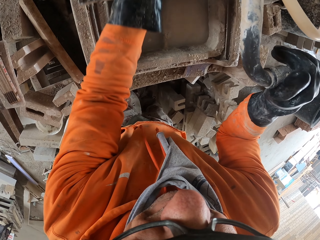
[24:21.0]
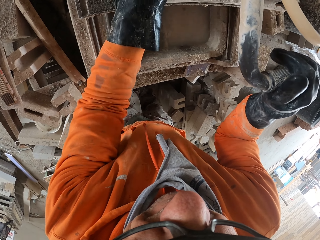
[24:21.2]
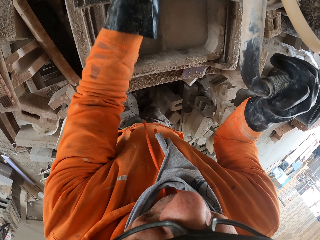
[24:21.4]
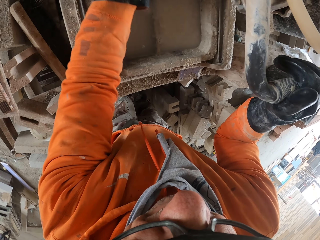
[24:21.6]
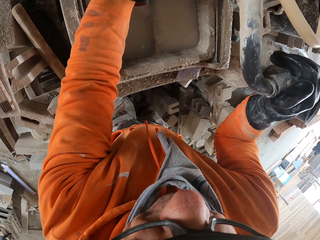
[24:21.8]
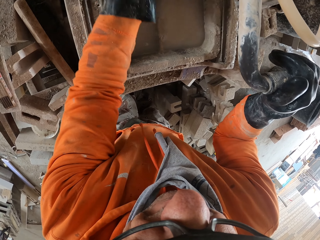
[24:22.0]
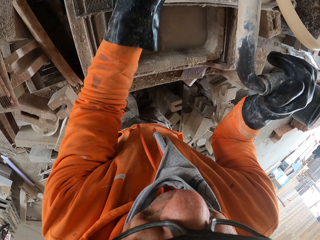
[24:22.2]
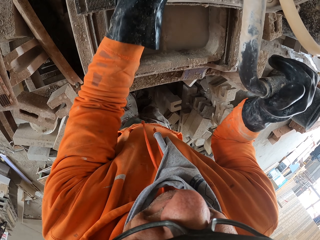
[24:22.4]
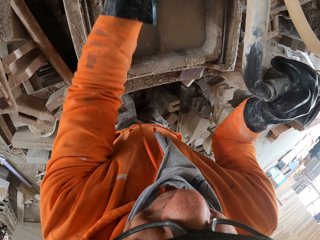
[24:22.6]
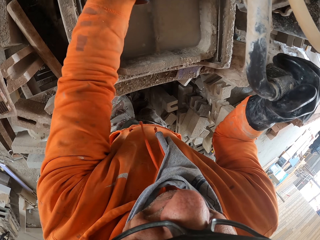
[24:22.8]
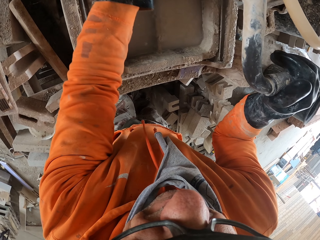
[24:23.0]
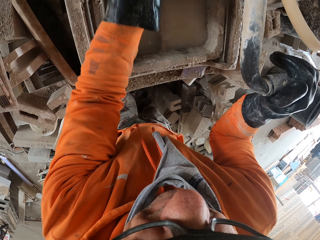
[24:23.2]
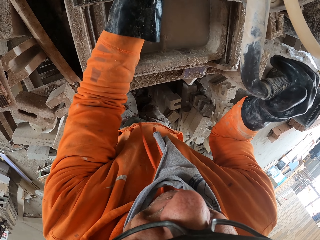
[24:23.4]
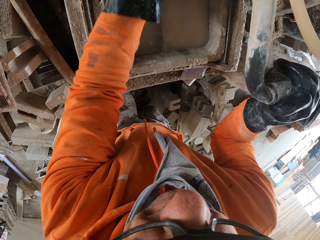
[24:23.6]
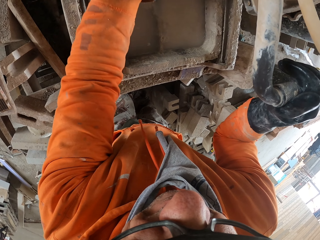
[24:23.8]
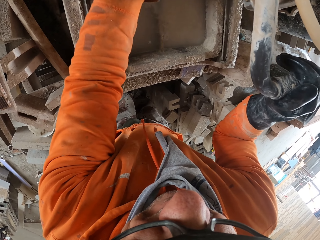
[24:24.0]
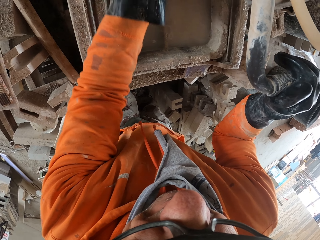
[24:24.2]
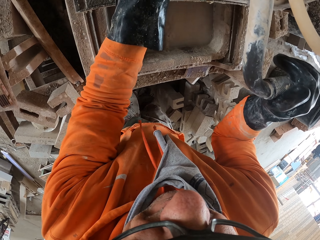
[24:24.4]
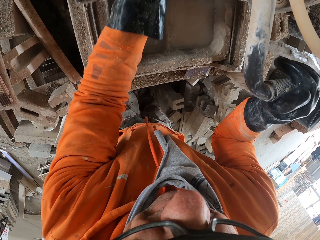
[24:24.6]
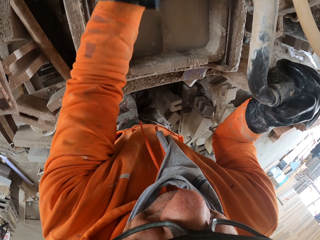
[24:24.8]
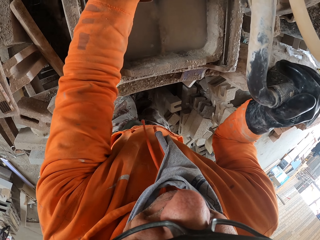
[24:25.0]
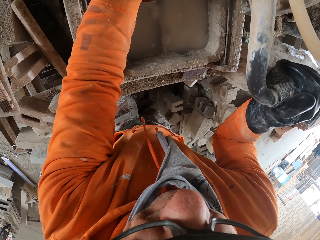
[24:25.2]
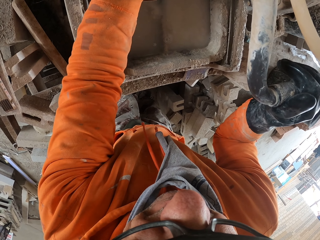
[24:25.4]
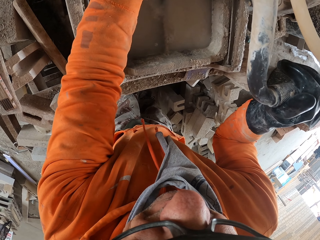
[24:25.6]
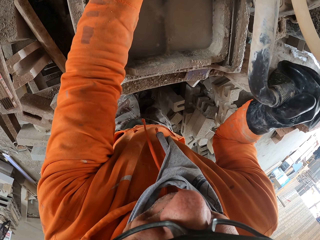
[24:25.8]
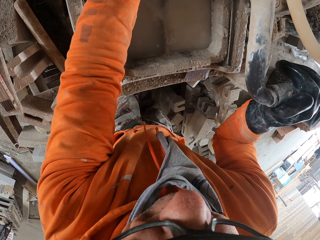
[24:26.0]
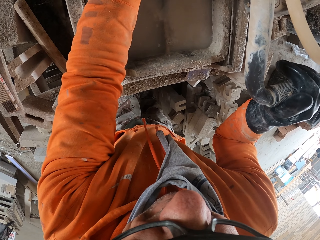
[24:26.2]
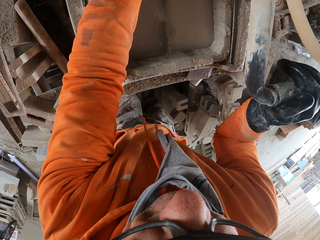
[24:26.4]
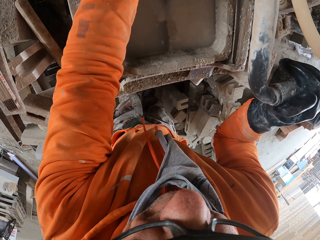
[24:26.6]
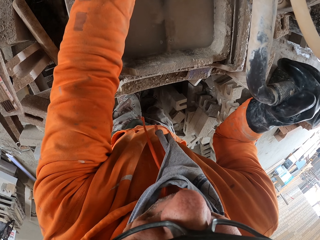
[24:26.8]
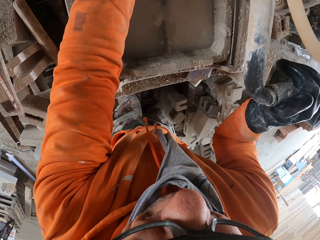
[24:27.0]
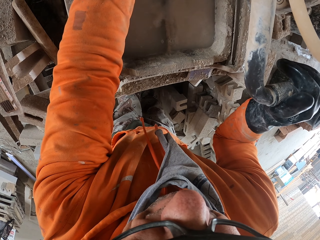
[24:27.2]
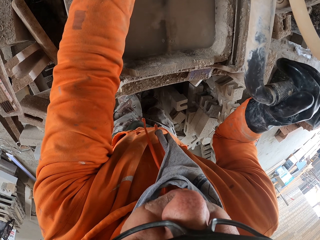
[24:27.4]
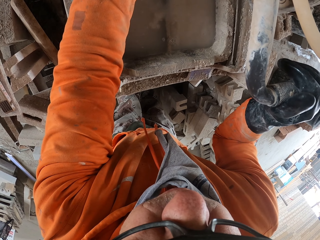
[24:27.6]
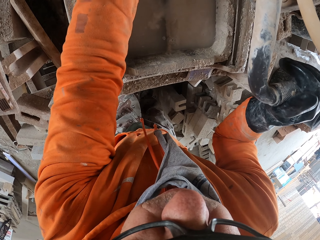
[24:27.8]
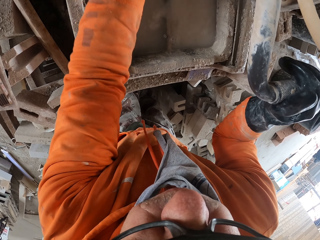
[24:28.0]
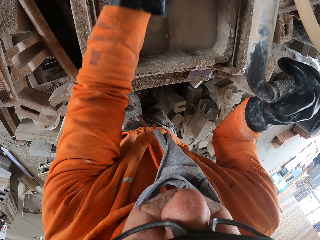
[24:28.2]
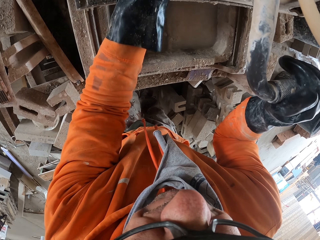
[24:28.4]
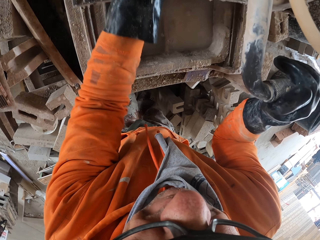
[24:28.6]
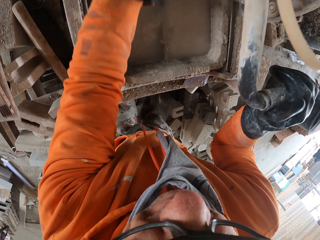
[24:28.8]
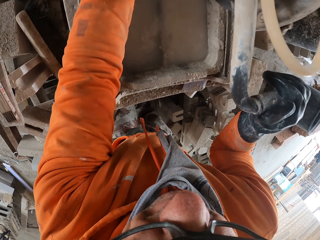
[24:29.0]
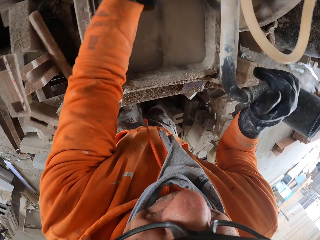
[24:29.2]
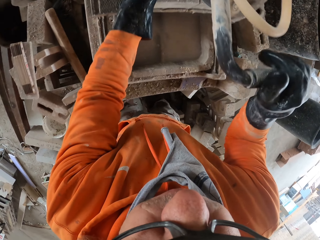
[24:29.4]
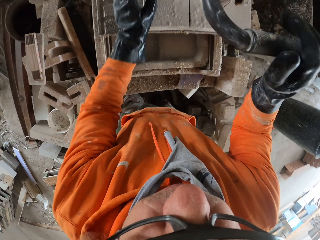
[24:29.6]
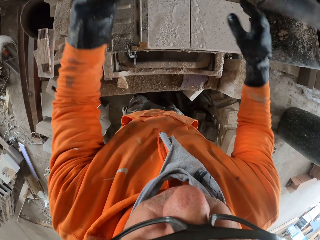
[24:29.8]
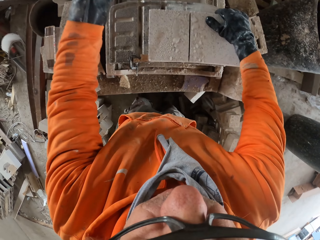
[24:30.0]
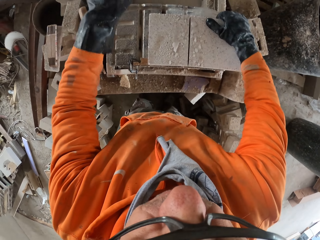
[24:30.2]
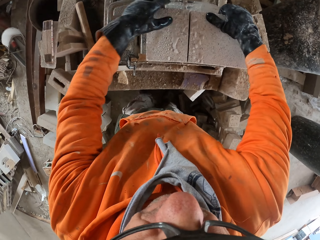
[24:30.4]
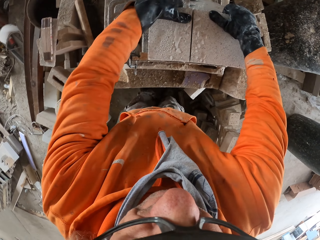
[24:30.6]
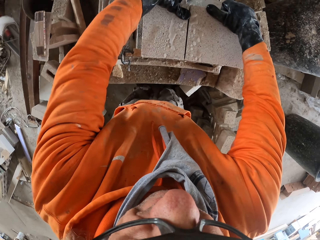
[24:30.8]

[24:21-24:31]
The camera wearer looks around a garage. They cut a block with a machine.

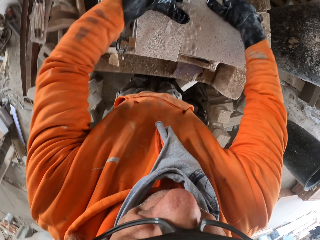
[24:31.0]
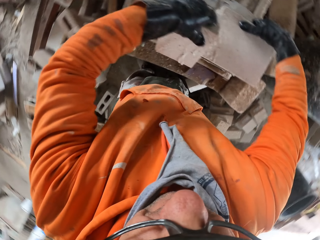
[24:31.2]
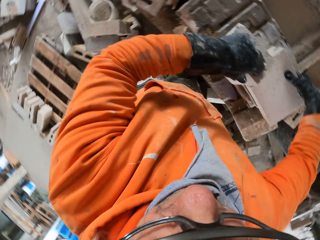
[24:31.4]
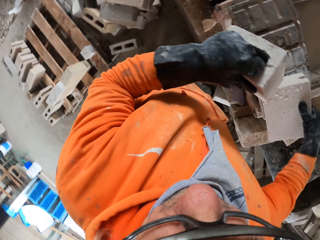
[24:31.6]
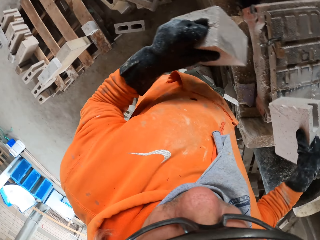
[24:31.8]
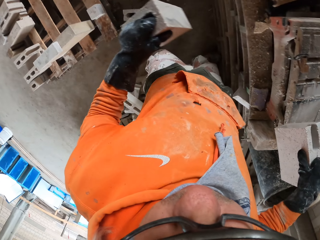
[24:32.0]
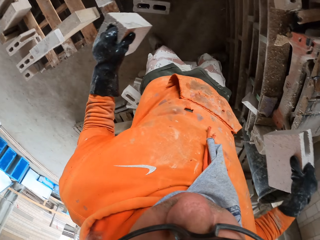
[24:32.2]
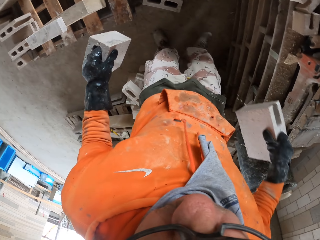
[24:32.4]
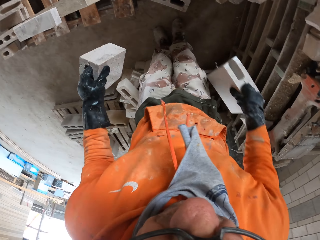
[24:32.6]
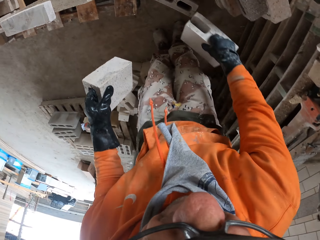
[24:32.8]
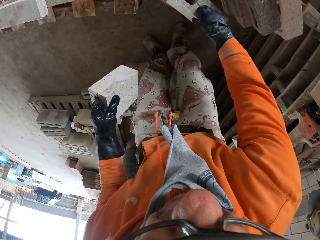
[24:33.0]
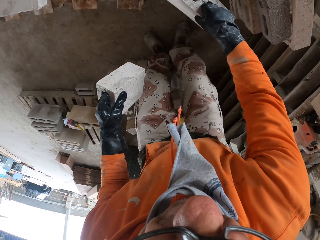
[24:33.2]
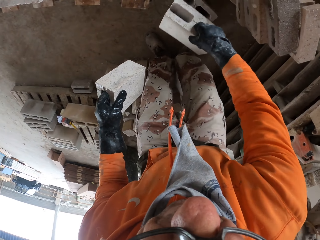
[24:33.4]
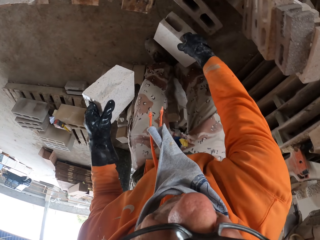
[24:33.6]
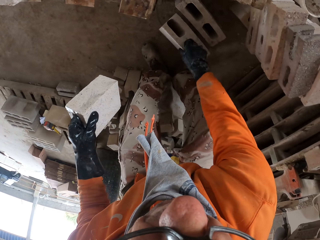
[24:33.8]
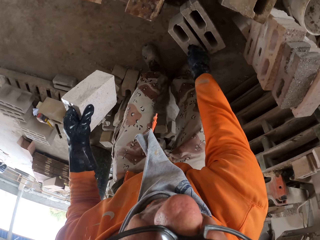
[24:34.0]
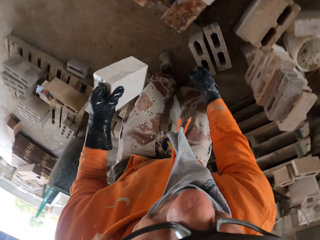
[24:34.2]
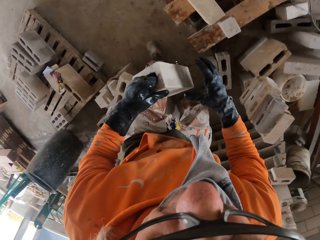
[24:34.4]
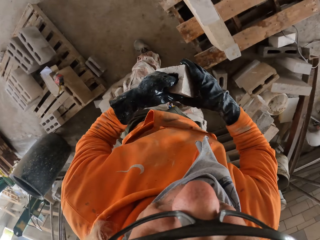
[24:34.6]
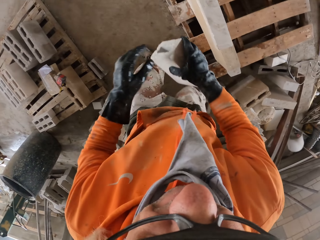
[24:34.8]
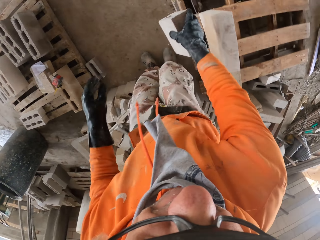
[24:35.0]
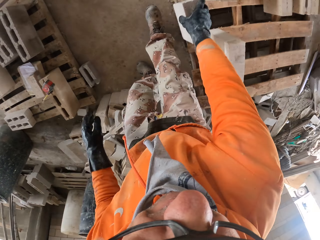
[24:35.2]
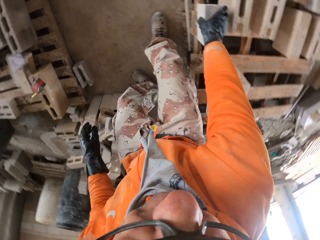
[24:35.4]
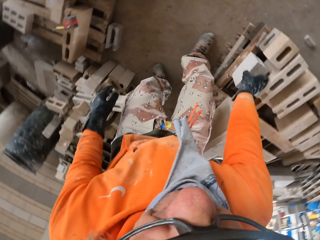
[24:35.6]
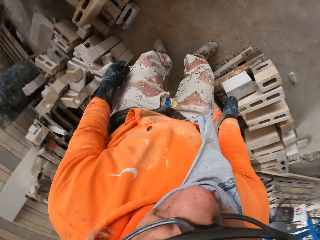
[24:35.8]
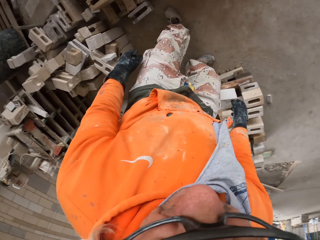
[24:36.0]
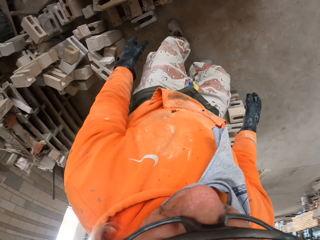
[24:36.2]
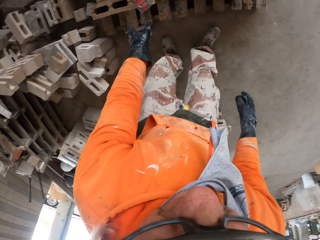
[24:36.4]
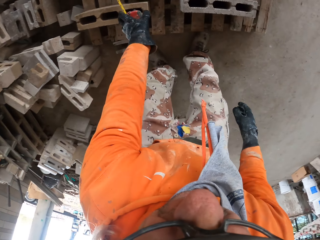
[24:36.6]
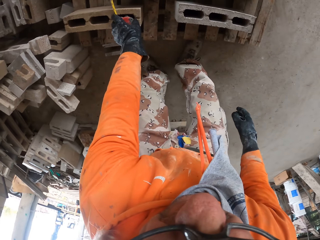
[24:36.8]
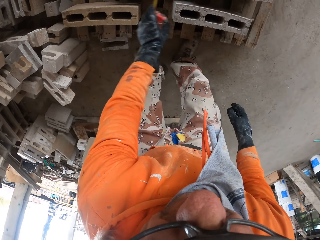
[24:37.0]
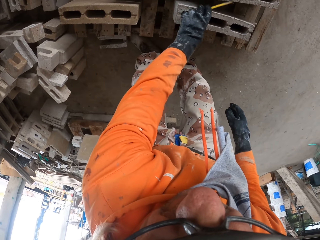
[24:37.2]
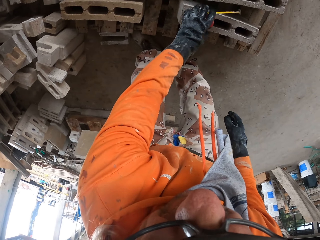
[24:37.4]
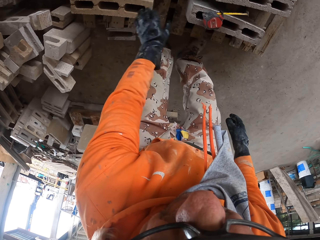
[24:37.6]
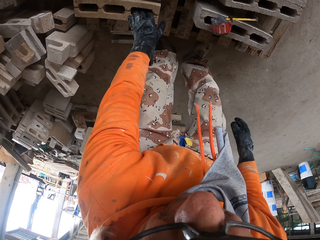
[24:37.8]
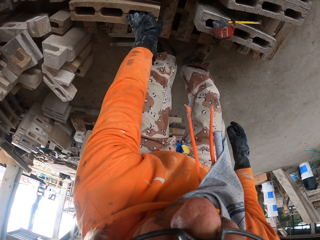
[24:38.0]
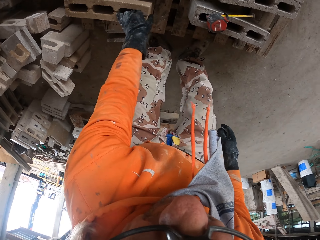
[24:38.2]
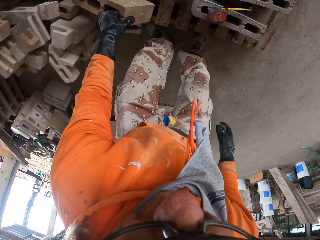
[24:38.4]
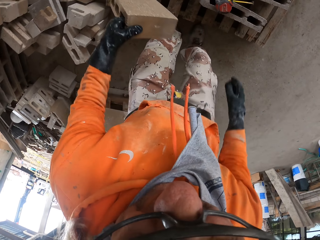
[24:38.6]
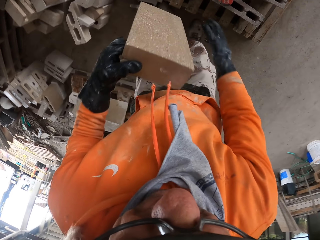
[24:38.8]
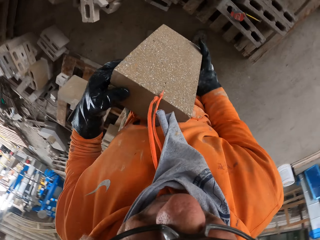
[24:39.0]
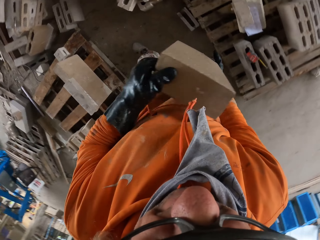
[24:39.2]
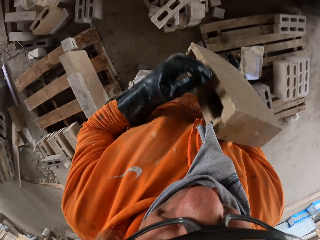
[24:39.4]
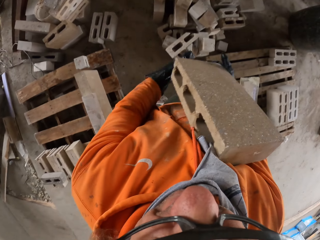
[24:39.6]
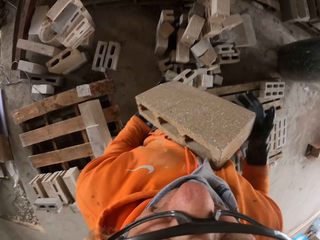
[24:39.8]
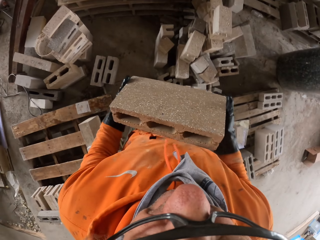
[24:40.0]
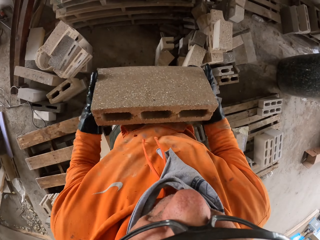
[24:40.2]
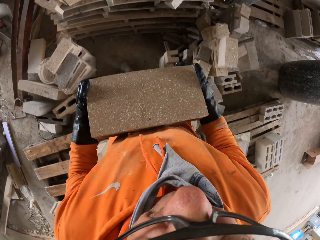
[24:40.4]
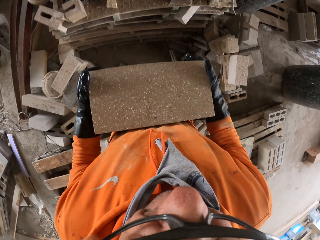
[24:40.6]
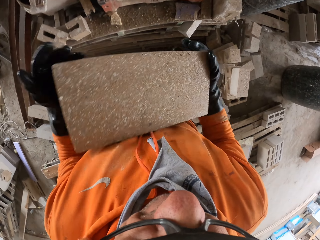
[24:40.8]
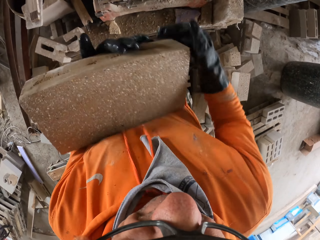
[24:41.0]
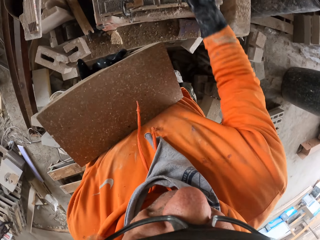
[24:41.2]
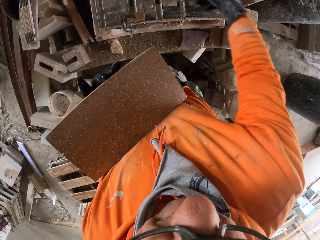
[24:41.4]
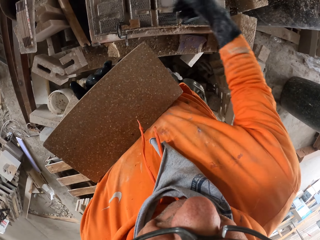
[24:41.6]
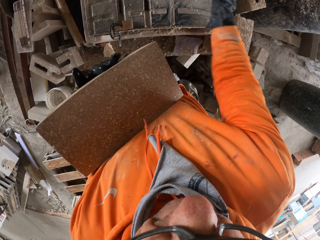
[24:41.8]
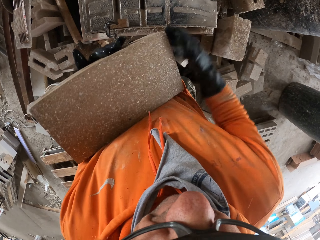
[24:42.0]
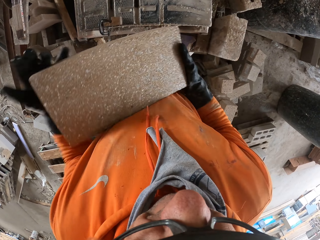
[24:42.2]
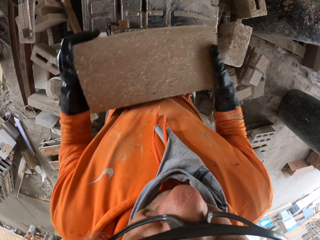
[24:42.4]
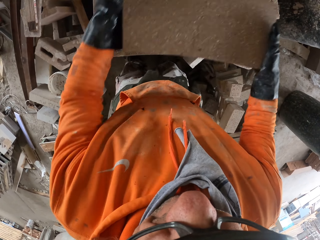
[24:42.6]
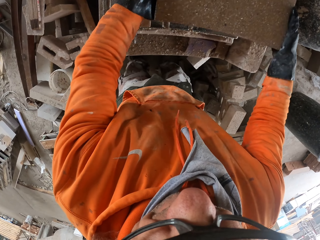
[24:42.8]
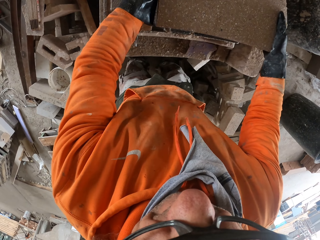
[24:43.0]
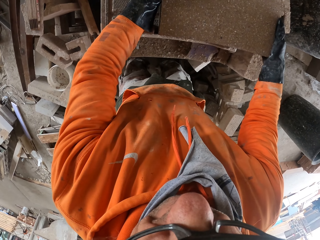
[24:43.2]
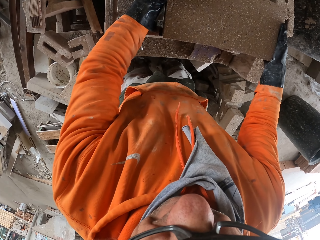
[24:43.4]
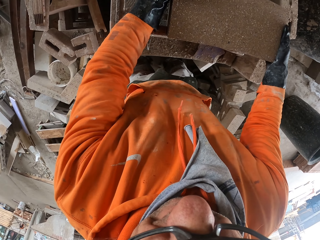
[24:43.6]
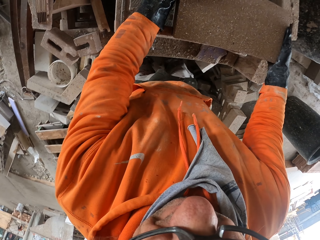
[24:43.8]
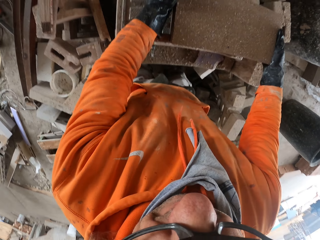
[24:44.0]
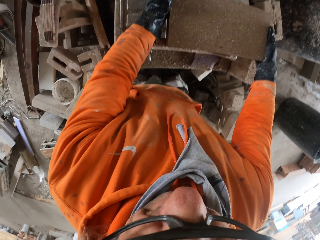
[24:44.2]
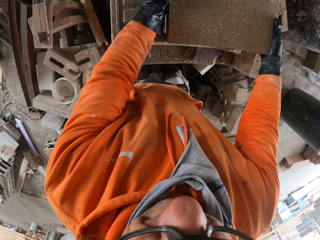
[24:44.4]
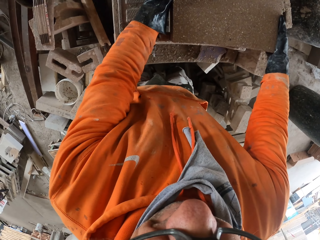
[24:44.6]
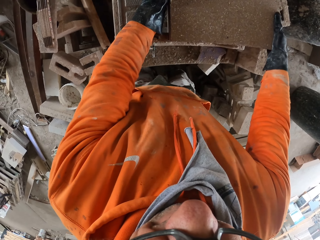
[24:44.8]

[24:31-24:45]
The camera wearer walks around a garage. They put down a block on the floor. They walk around the garage. They put down a block on the floor. They move a tape measure on a rack. They move a brick. They pick up a block. They walk around the garage. They rub a machine. They cut the bricks. They put down the block on the machine.
